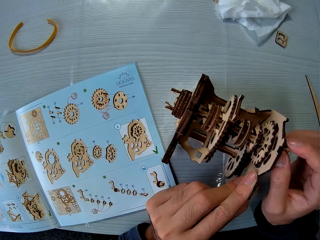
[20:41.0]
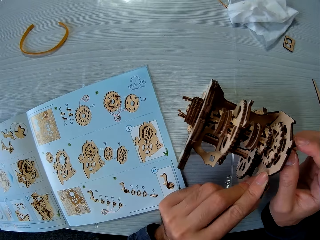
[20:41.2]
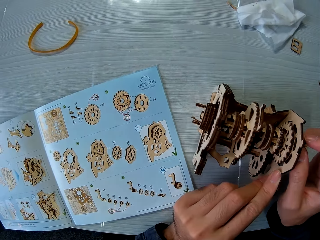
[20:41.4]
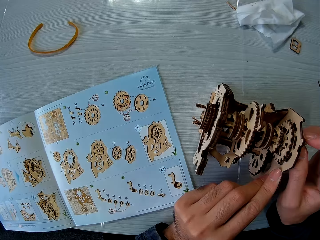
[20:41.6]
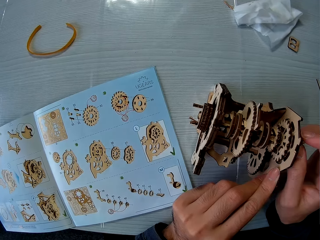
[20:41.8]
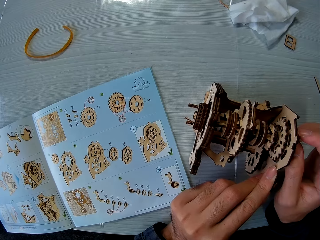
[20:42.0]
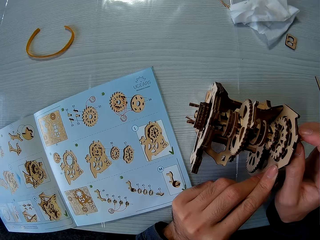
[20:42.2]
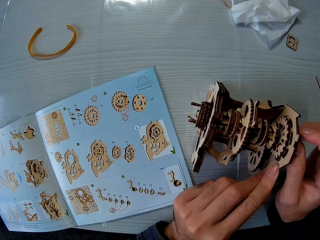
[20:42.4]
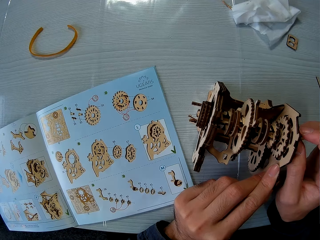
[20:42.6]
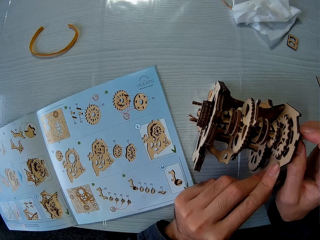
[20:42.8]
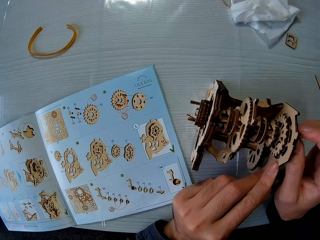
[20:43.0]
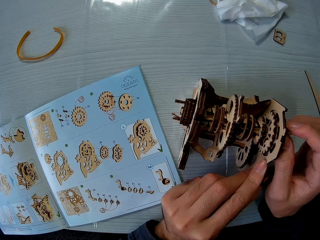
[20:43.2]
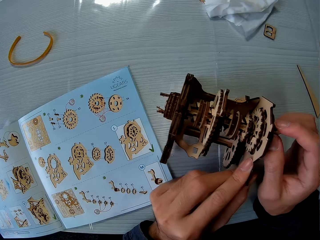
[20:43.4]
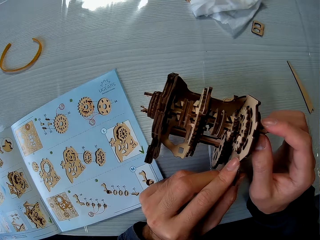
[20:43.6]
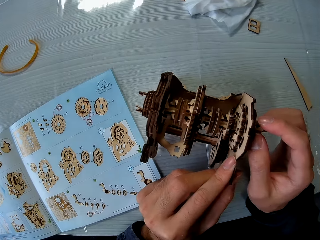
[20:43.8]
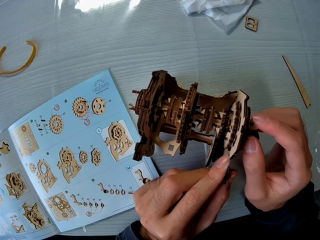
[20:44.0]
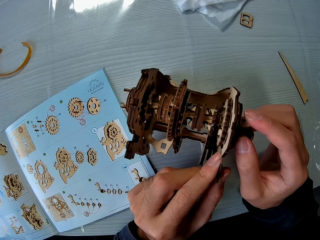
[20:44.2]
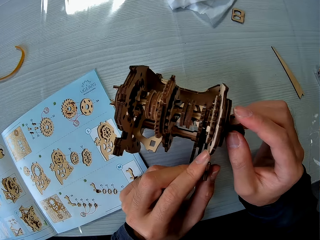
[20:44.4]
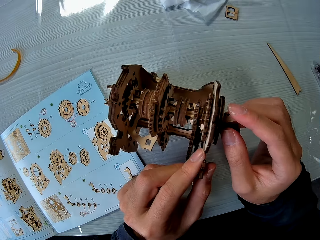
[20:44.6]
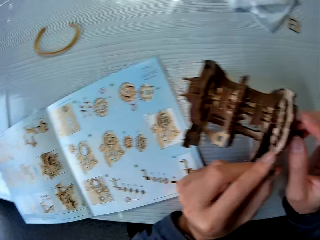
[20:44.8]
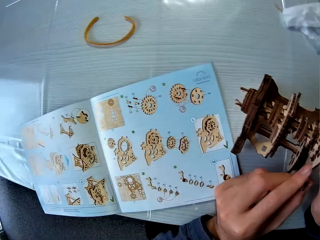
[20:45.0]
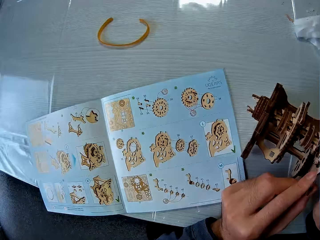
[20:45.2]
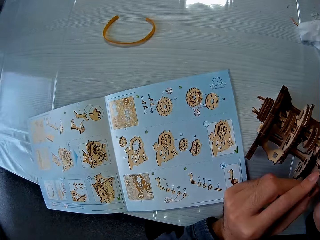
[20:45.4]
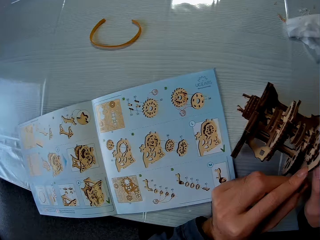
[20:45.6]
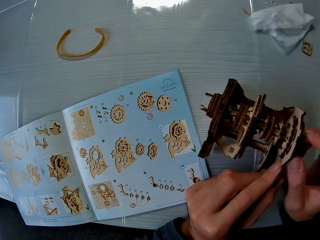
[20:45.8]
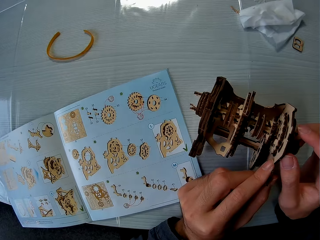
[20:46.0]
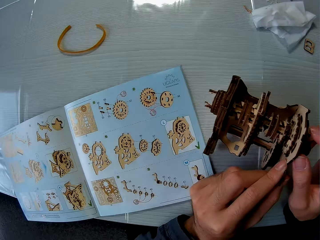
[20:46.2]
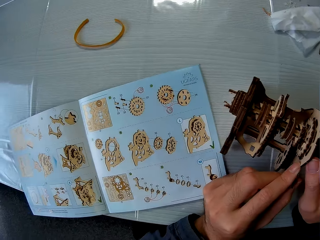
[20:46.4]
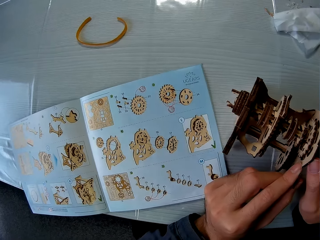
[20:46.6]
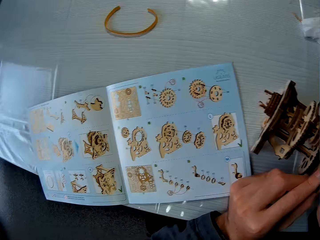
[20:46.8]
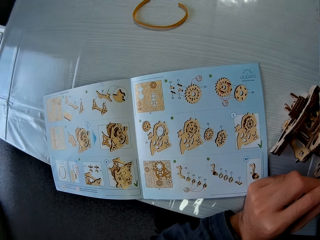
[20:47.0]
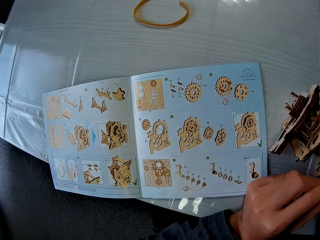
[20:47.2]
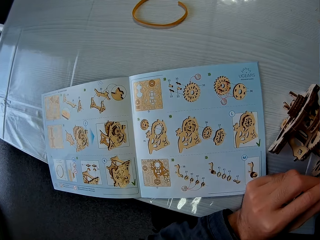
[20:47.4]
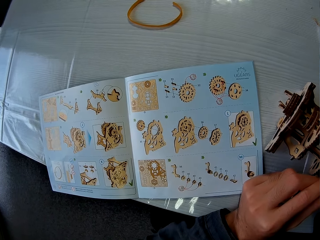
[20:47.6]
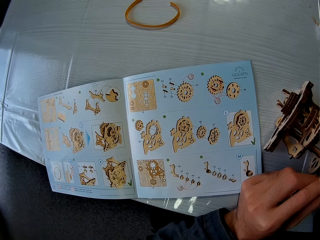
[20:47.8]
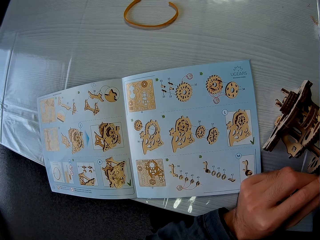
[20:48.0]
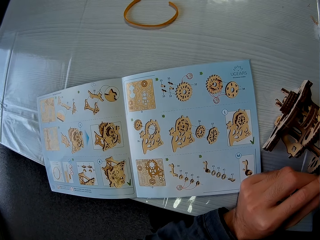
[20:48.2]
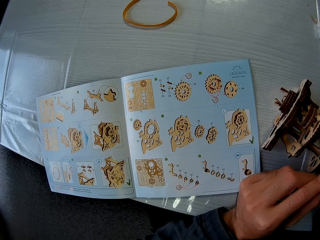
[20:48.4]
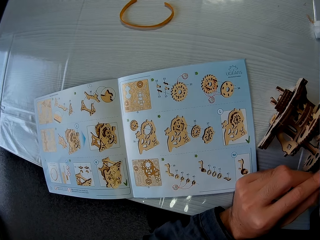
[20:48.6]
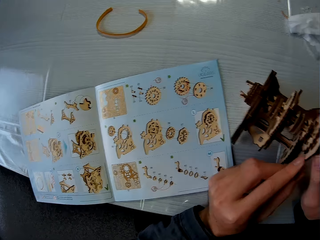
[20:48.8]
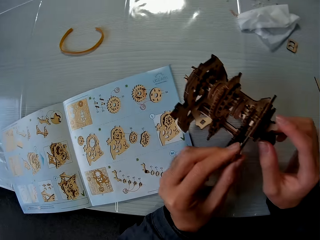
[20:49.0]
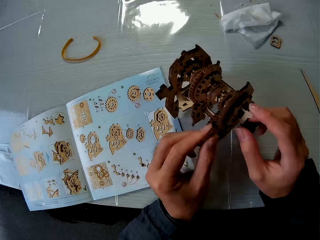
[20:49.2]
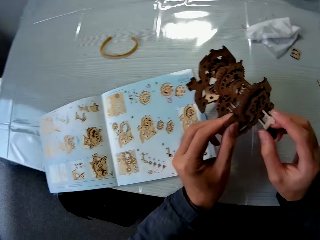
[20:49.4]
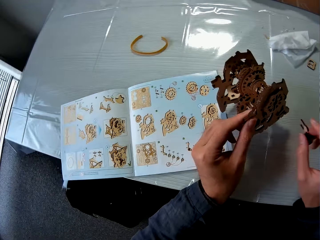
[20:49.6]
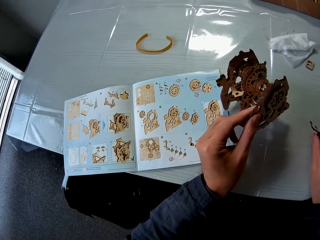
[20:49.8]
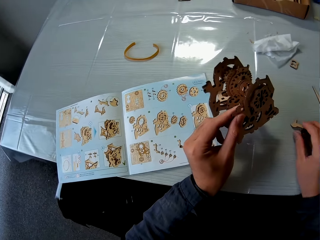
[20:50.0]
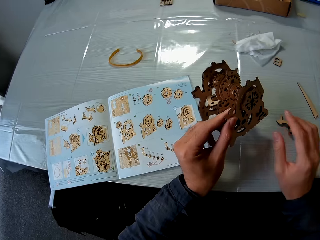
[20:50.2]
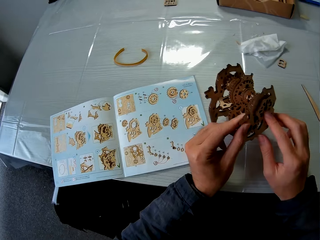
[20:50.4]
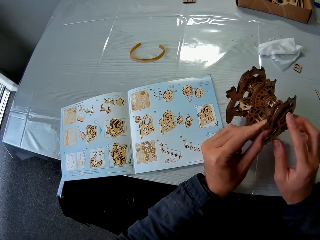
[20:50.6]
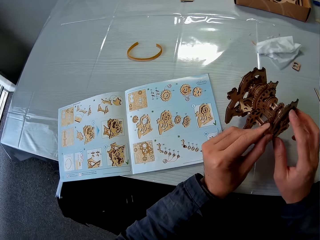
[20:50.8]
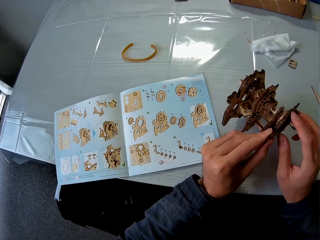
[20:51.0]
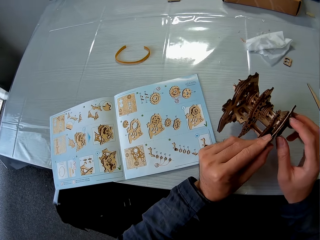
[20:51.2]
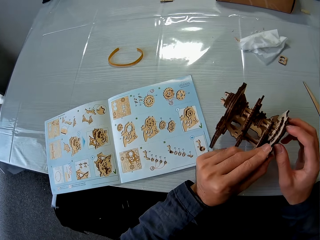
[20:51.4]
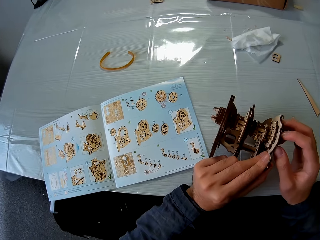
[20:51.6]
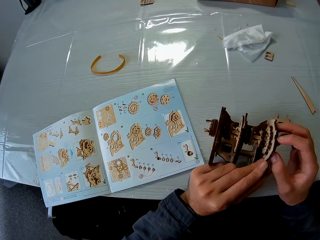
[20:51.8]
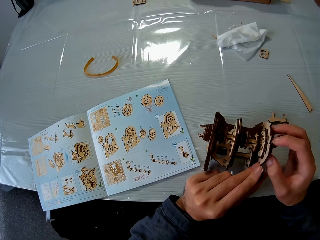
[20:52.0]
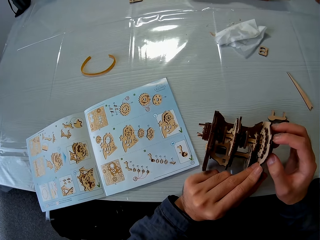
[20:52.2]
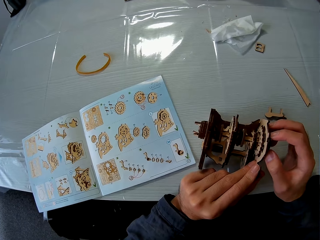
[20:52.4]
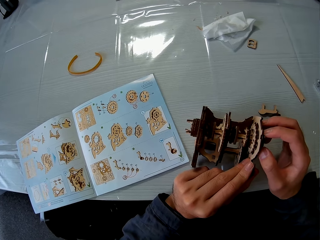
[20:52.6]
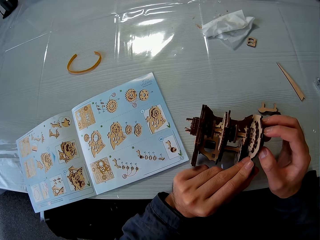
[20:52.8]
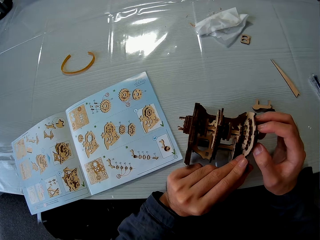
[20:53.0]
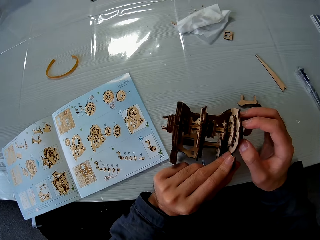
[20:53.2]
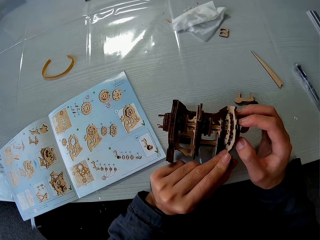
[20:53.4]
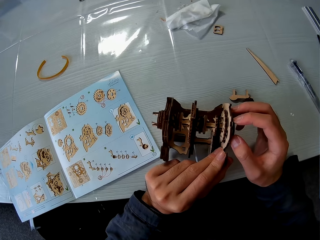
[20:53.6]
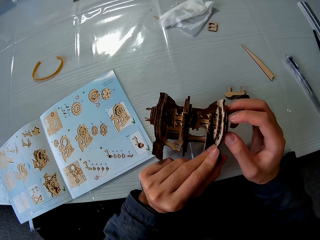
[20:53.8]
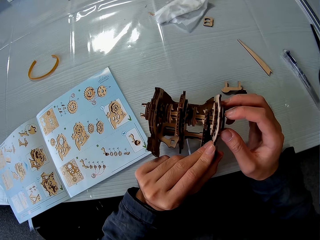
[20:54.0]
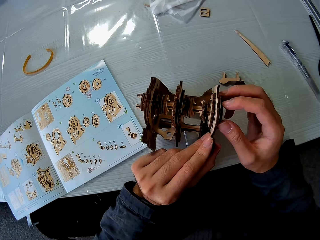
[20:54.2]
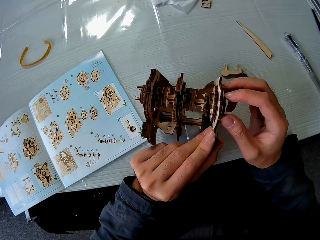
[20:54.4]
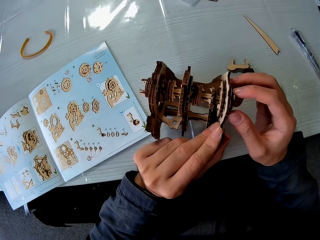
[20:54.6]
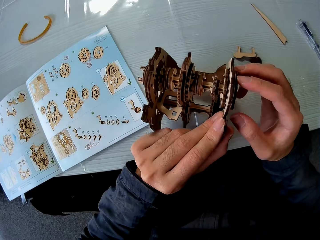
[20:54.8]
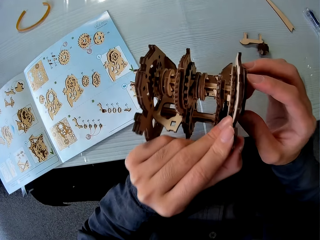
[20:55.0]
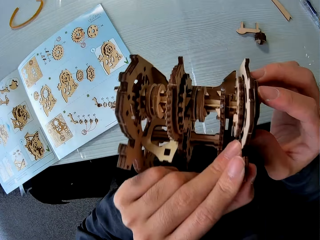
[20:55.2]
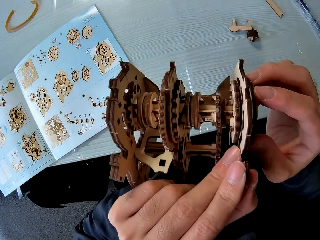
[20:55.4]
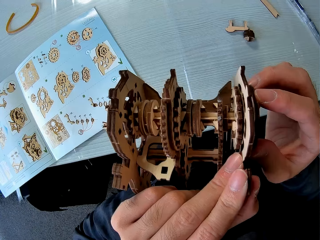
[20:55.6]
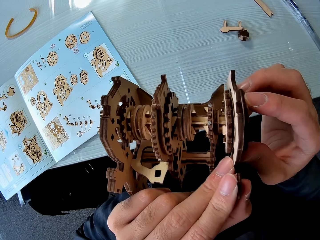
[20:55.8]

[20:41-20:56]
The camera wearer looks at the laser cut wood craft puzzle. They read the book. They pull out a wooden piece from the gear. They drop the piece of the gear on the table. They hold the laser cut wood craft puzzle.

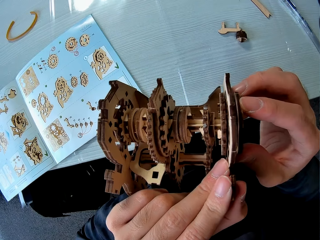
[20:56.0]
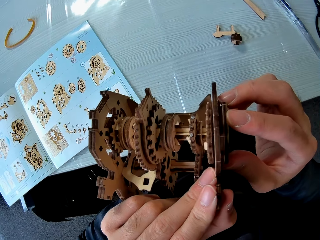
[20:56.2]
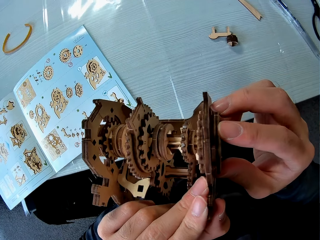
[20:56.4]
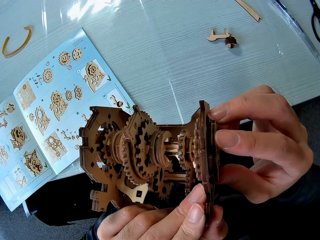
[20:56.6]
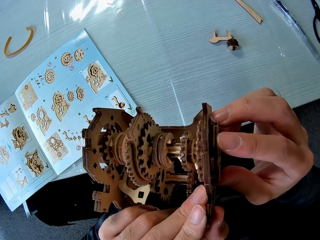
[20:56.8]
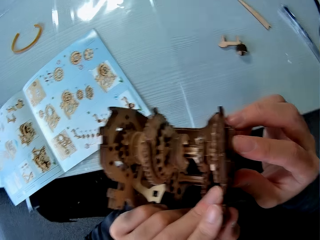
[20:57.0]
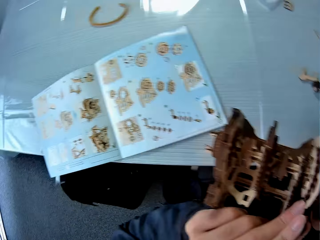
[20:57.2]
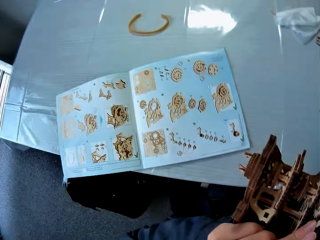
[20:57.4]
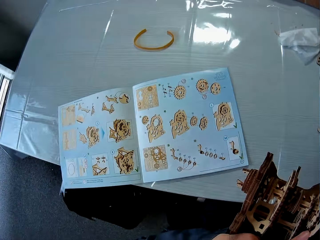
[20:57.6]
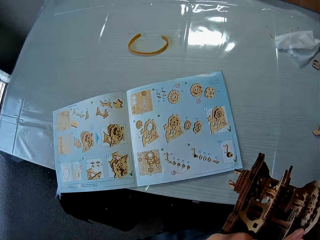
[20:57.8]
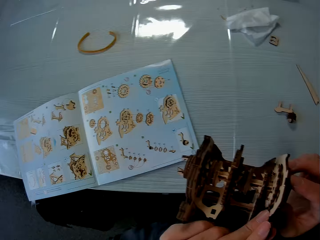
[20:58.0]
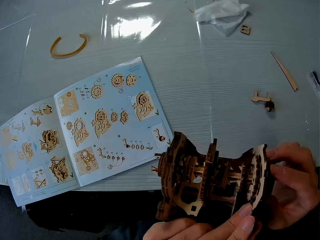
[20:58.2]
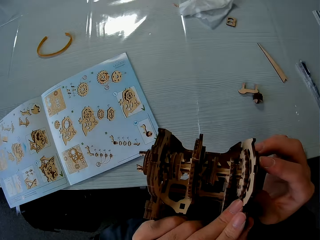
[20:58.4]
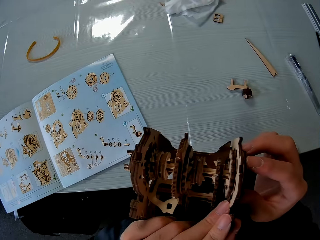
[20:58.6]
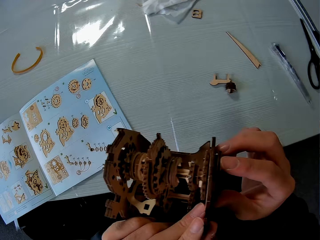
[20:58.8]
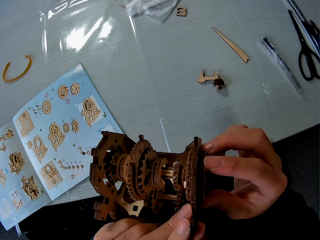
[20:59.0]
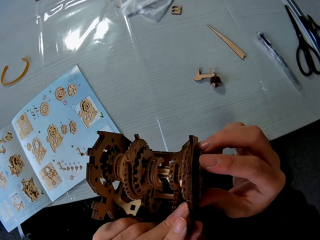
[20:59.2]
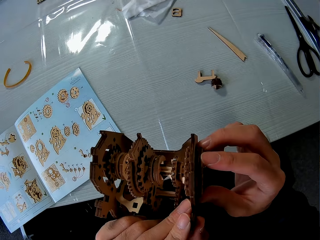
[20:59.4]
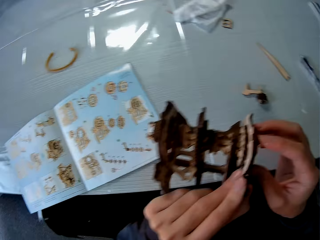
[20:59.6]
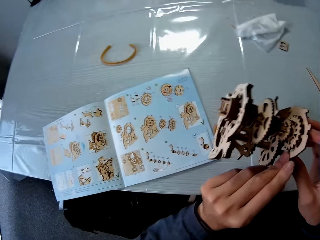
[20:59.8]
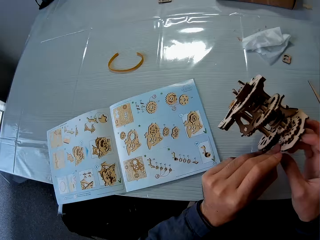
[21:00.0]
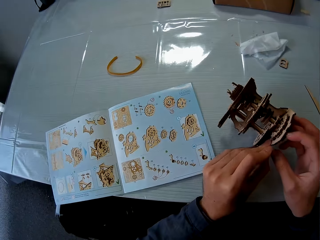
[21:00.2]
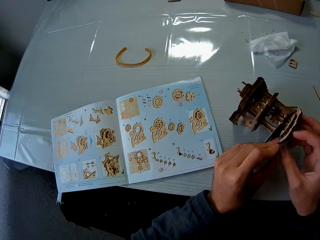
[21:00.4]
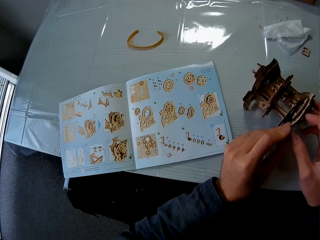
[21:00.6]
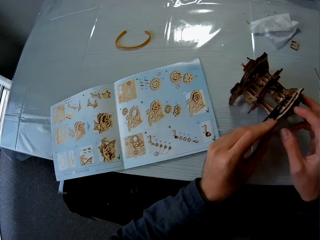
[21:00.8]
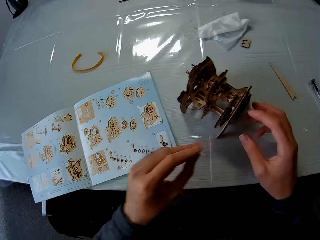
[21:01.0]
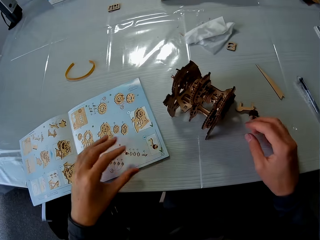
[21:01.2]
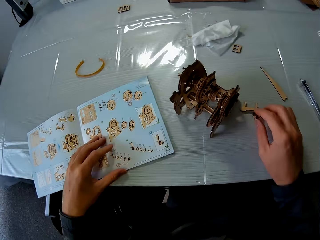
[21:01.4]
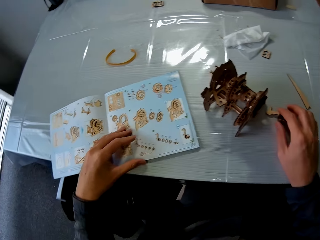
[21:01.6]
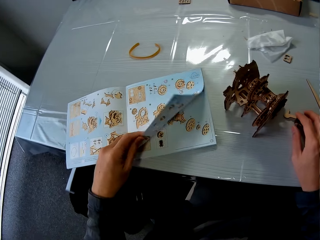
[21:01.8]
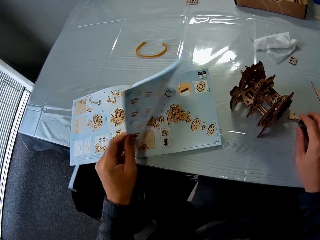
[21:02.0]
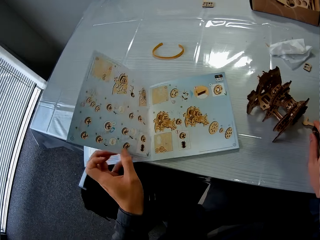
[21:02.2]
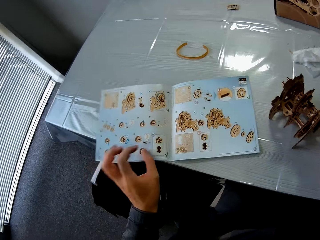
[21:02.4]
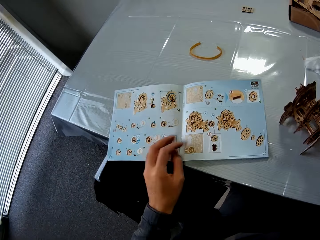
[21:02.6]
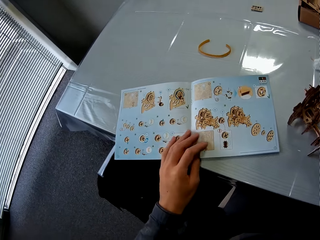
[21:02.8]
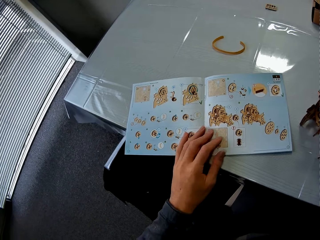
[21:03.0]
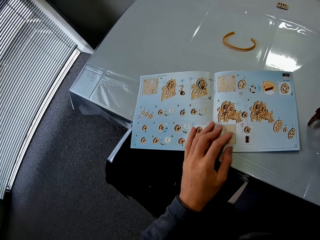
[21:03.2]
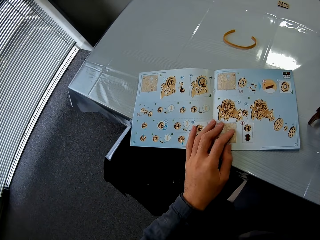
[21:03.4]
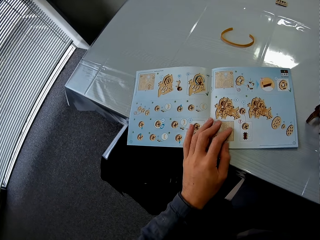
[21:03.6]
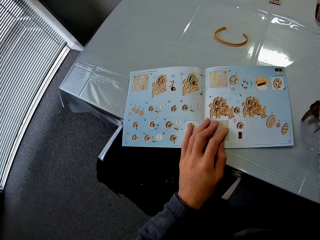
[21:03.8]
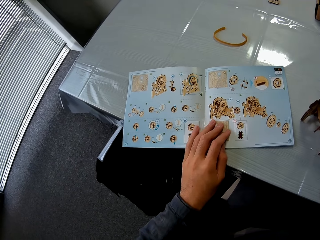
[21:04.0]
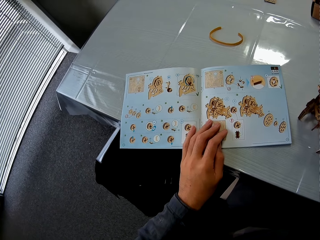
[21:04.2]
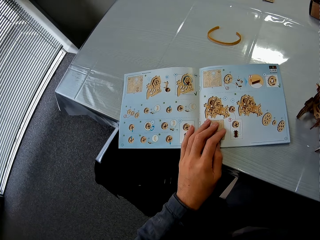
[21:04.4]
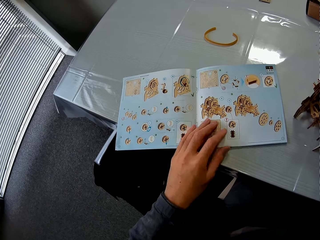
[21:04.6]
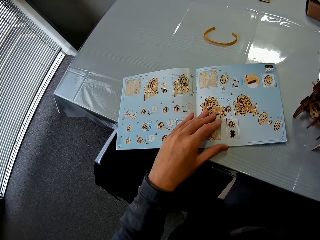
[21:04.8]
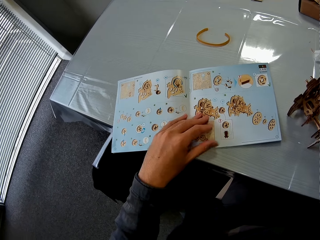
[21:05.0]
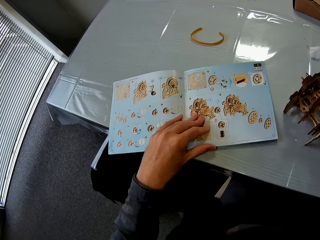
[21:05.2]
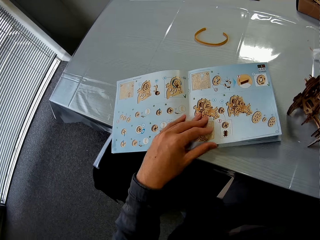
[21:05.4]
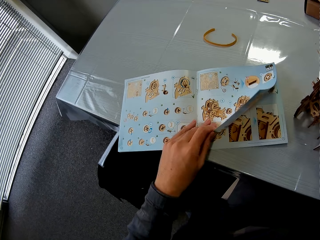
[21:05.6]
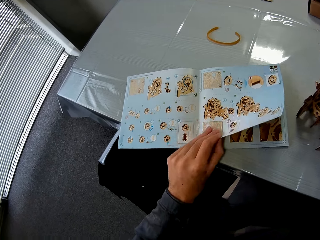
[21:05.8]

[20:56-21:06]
The camera wearer puts the laser cut wood craft puzzle on the table. They flip the pages of a book. They read the book.
